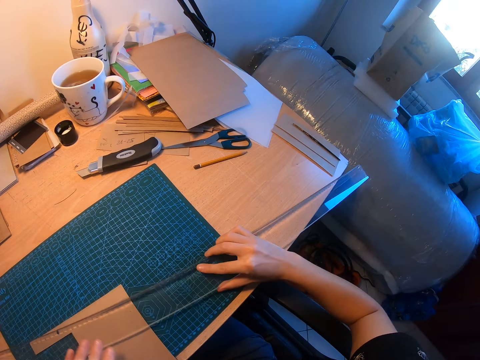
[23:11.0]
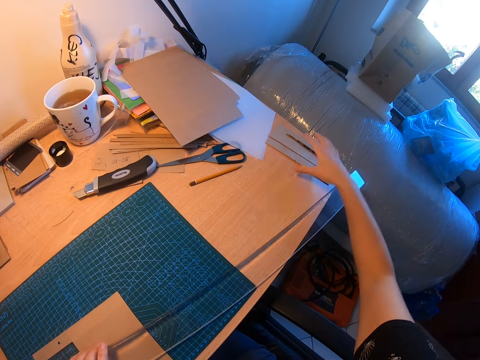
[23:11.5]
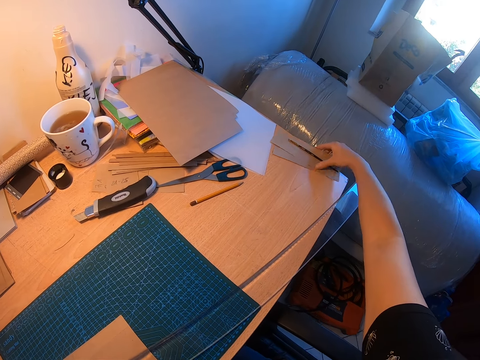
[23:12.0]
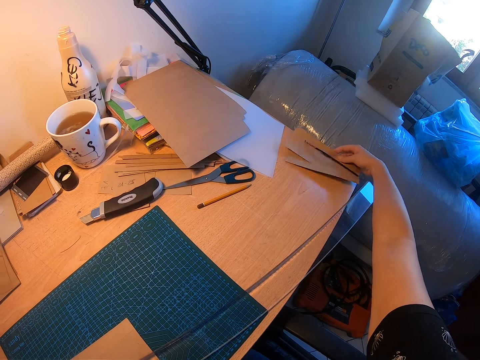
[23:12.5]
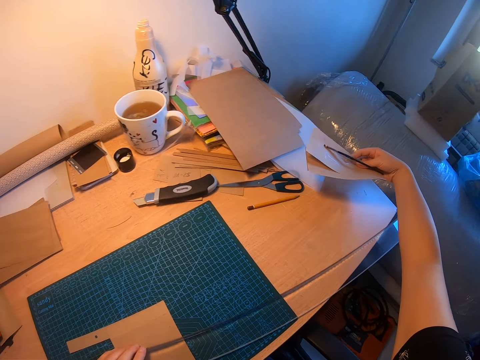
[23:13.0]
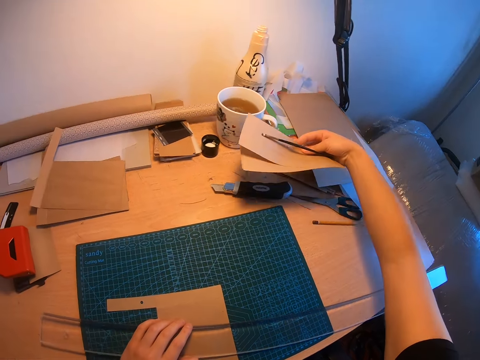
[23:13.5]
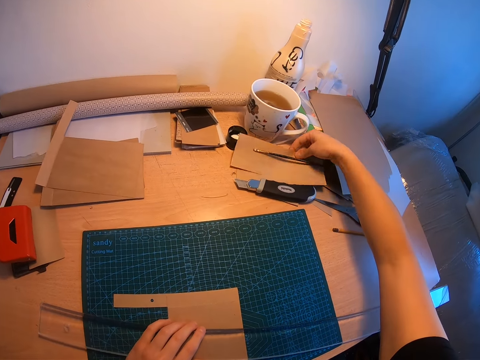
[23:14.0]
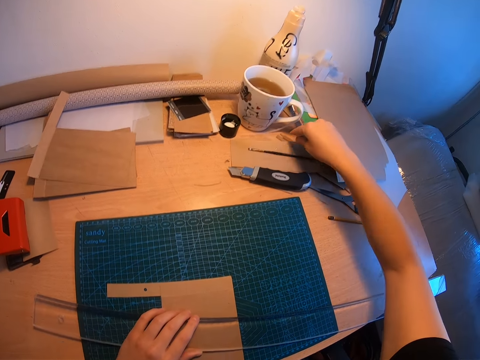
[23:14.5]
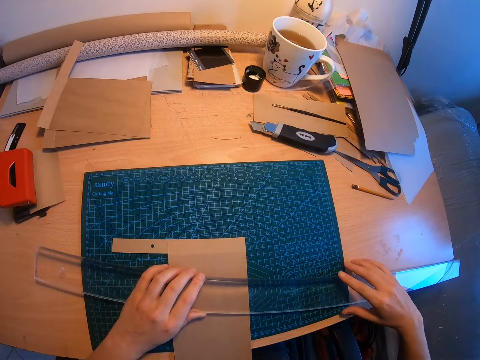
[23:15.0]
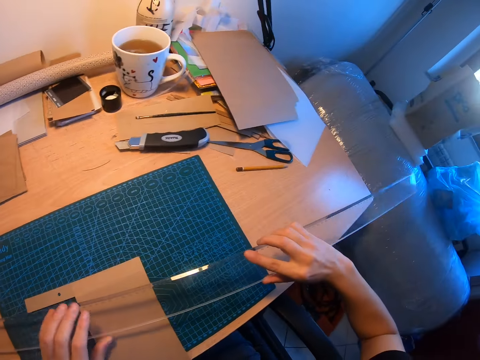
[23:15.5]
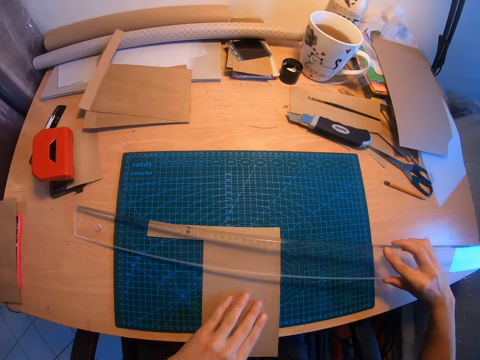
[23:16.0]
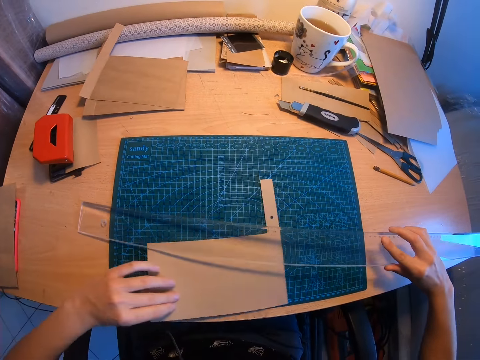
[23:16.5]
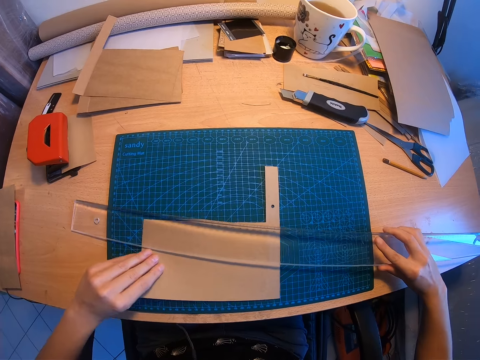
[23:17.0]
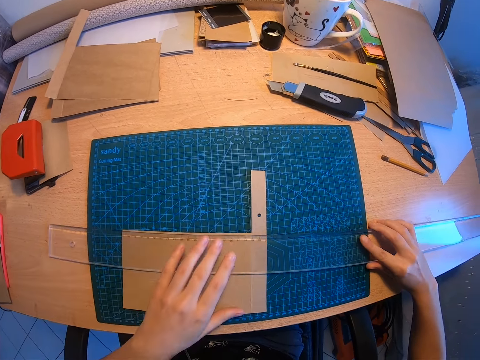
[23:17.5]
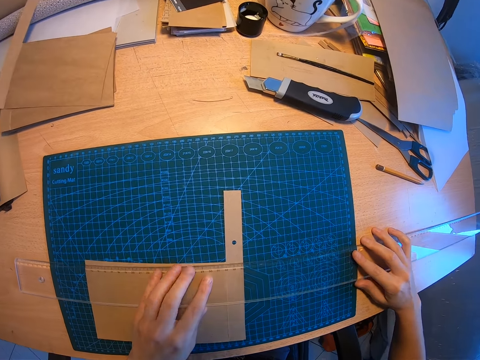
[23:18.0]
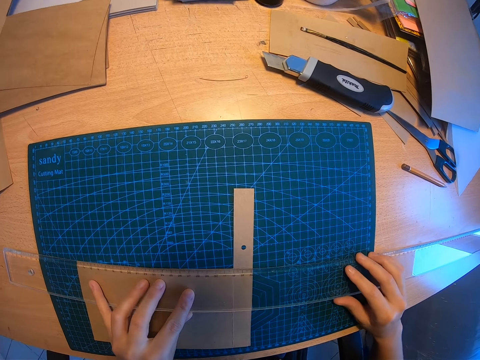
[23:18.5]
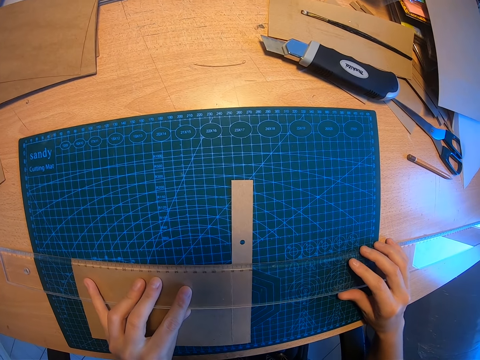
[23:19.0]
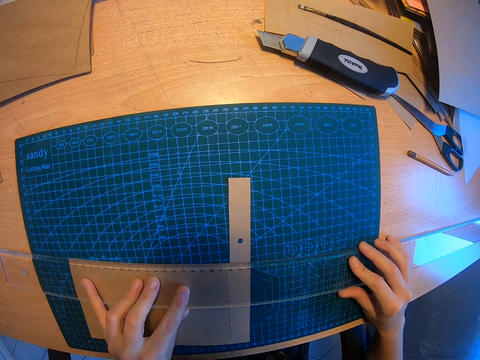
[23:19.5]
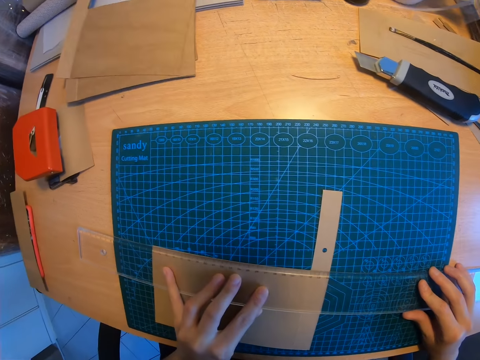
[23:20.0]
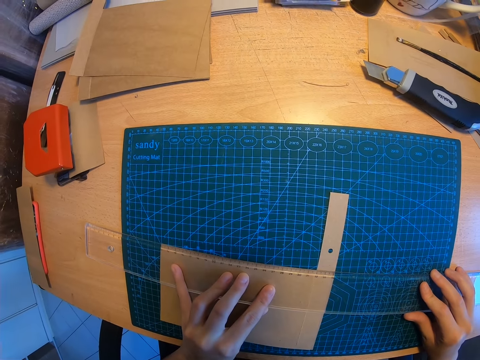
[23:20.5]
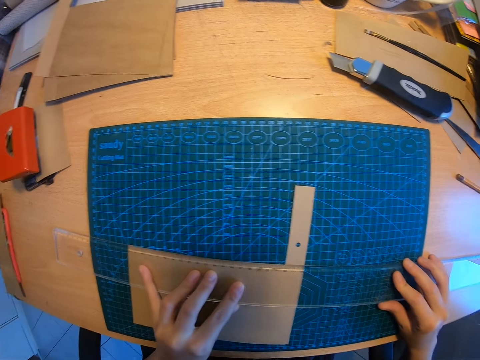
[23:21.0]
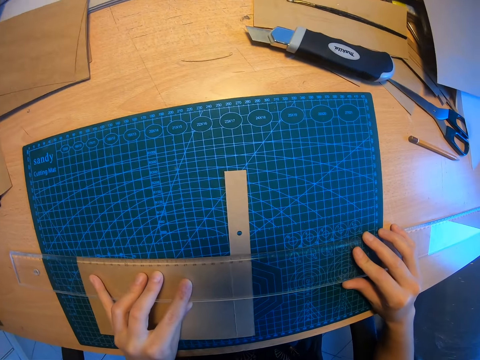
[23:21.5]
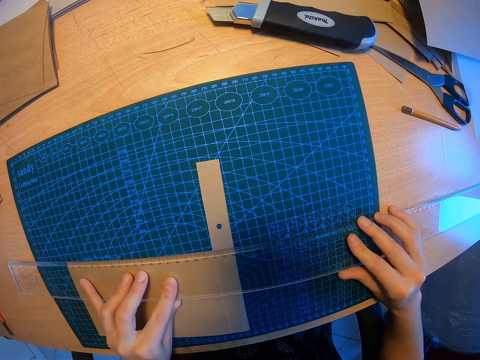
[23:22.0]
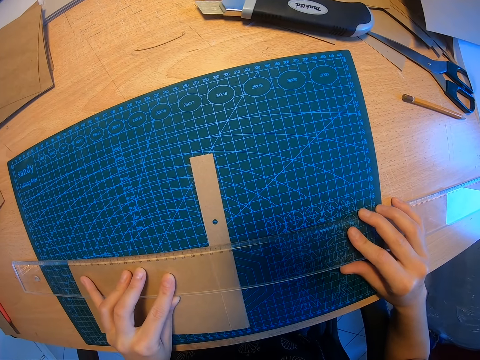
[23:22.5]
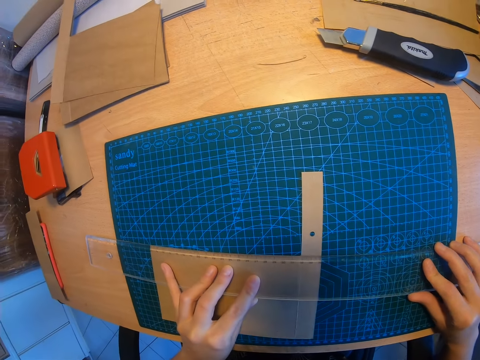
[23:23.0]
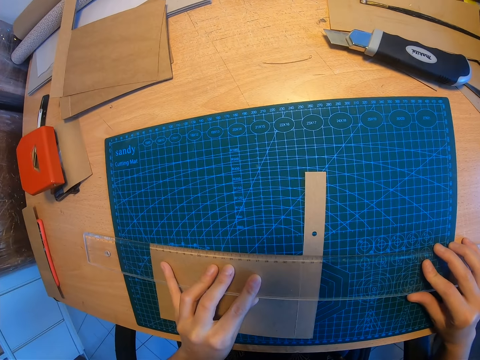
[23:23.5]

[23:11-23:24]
The camera wearer places the long ruler on the brown or manilla paper on the mat with her right hand. She picks up another stack of brown papers from the right side of the table with her right hand. She drops the stack of brown papers on another part of the table. She holds the long ruler with both hands. She adjusts the brown paper on the mat on the table with her left hand. She places the long ruler on the brown paper on the mat with her right hand. She positions the long ruler on the brown paper with both hands. She measures the manilla paper on the desk.

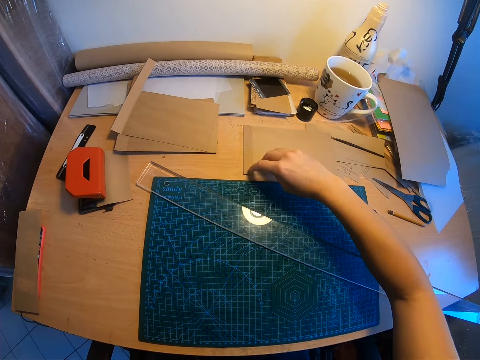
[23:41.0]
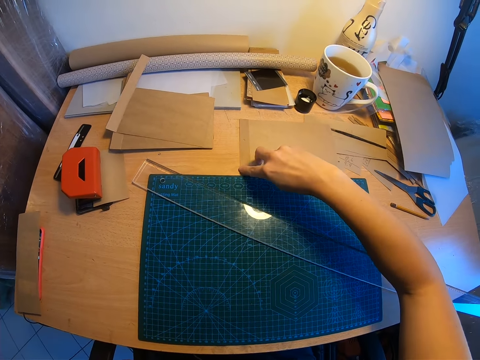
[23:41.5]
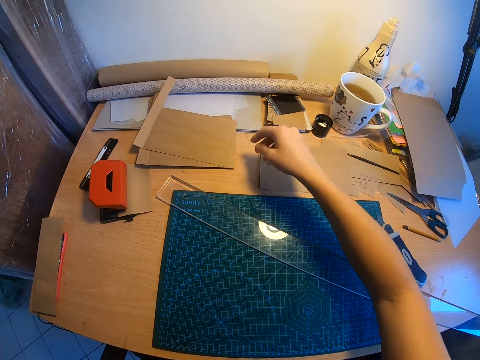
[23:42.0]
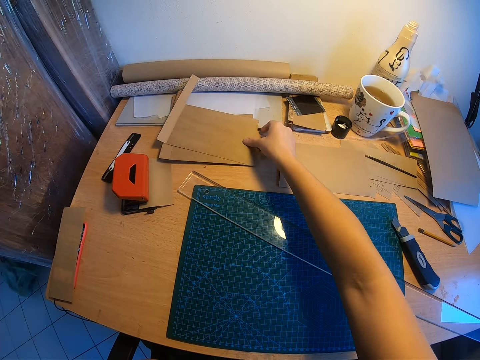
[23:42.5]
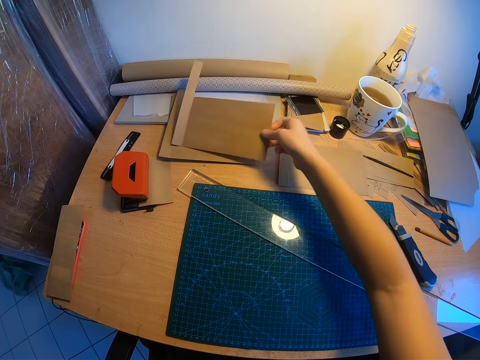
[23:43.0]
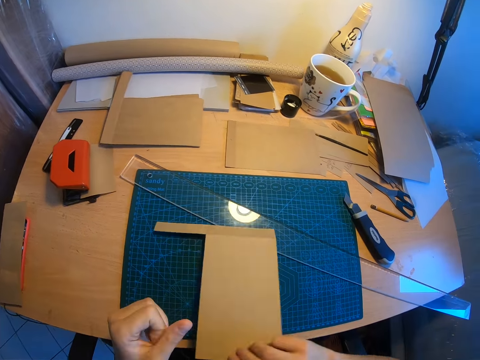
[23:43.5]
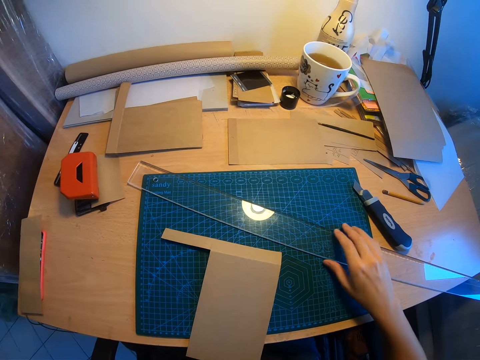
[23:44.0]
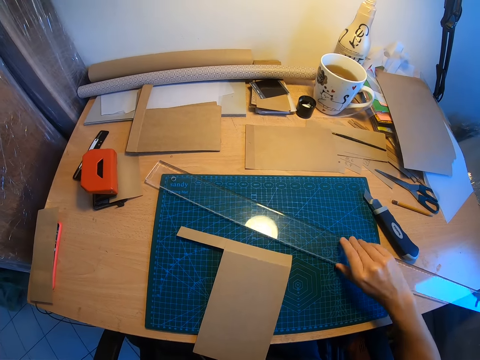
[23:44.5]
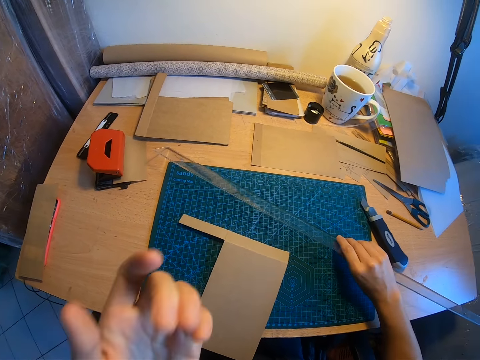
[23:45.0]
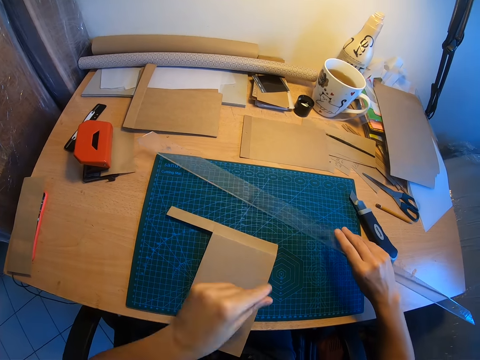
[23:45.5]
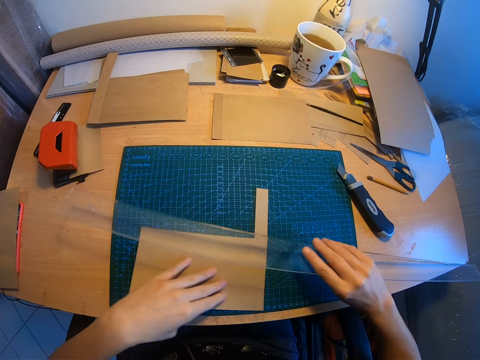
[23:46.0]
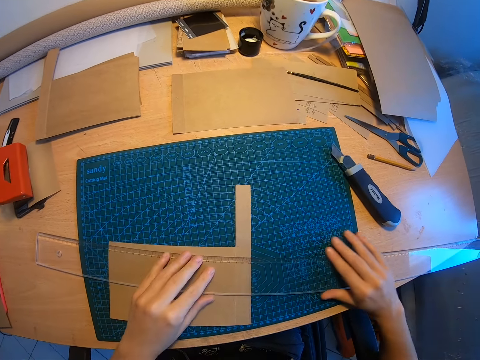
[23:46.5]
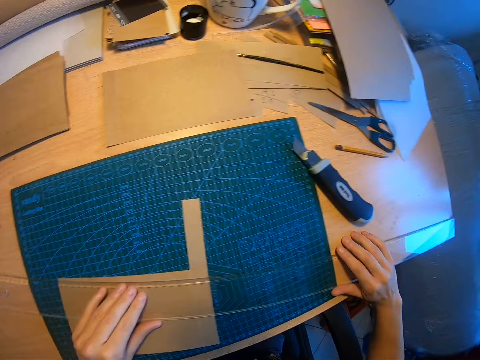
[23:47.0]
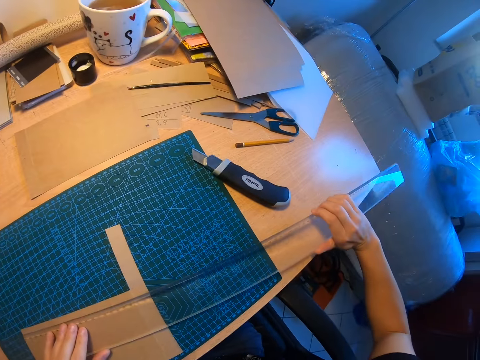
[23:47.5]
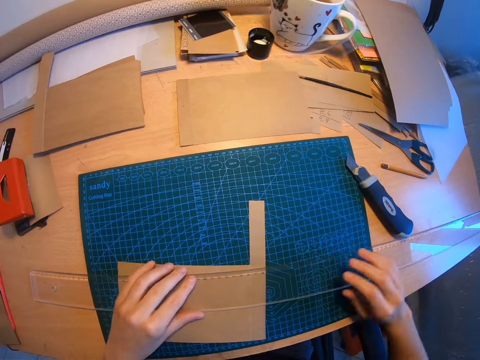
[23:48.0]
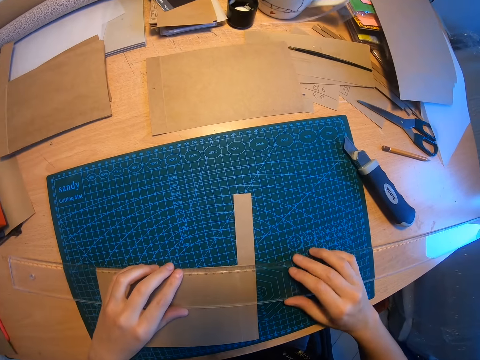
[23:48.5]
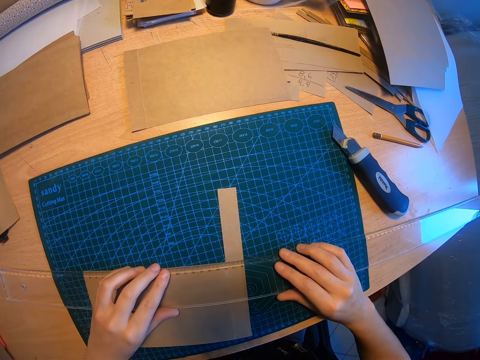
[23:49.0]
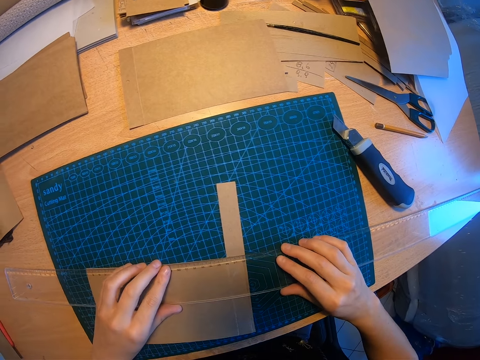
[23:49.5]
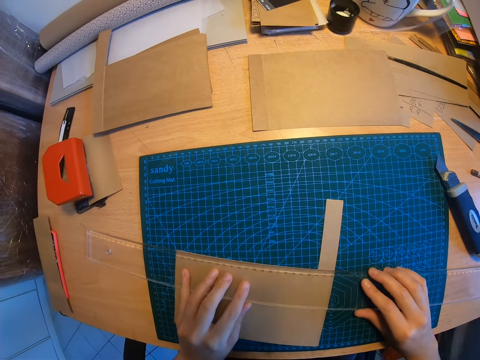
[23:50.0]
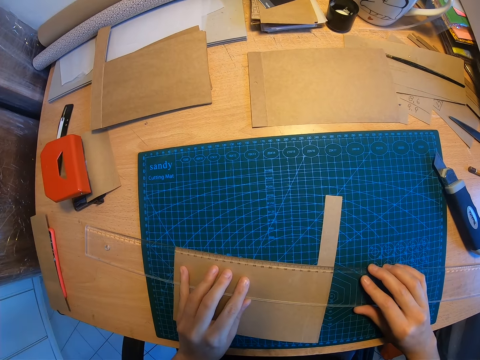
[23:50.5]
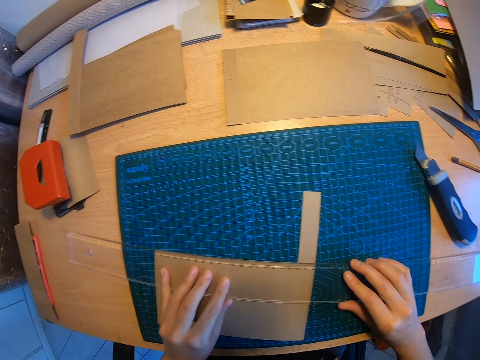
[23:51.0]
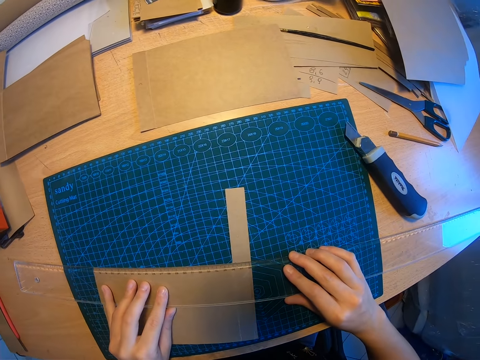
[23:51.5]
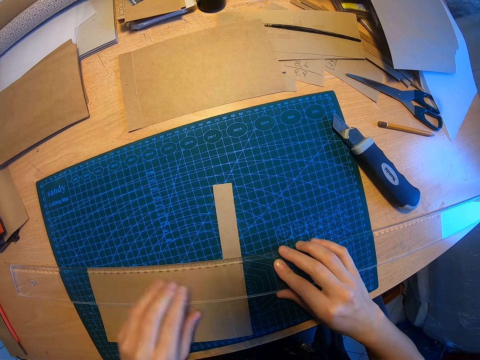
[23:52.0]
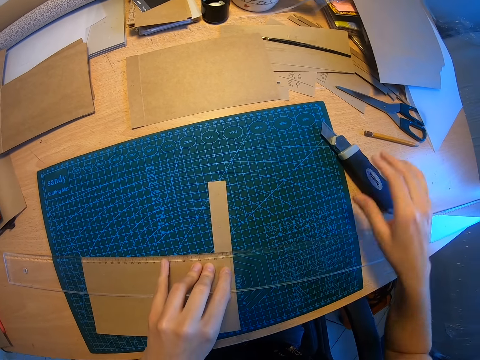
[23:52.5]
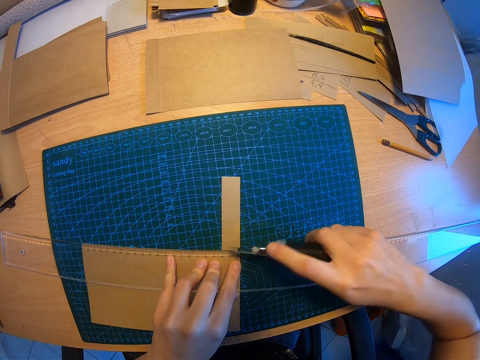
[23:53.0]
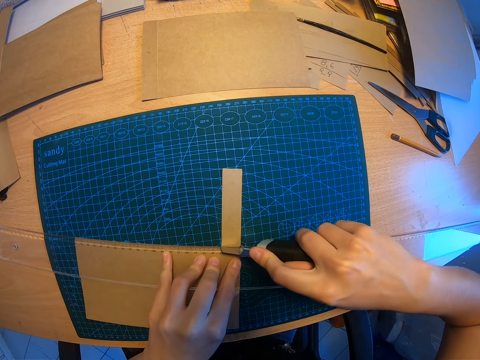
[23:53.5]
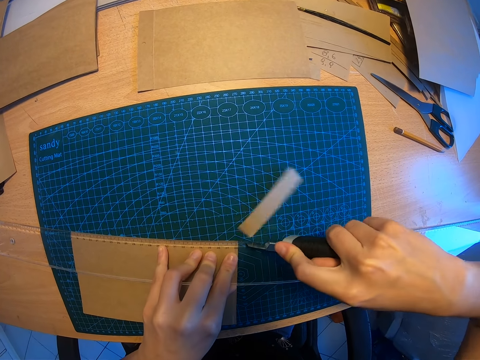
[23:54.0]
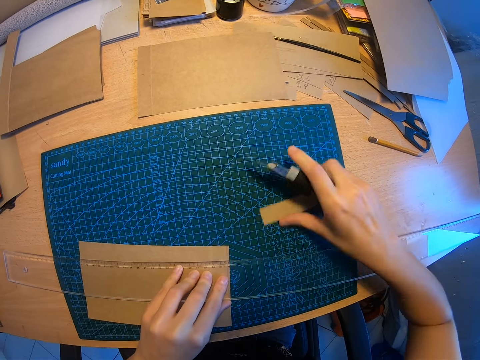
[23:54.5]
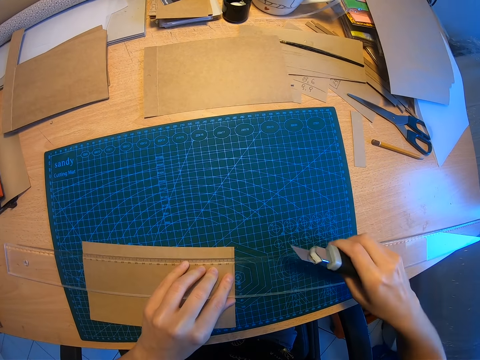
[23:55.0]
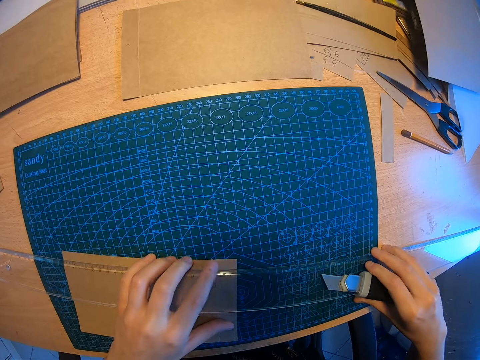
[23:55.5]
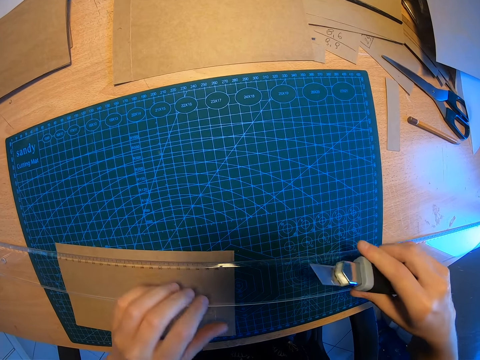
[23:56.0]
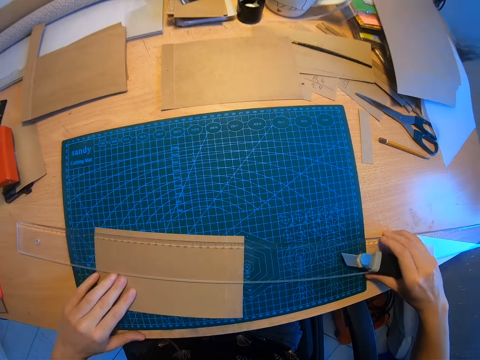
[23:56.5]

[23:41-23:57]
The camera wearer touches the brown paper with her right index finger. She picks up another brown or manilla paper with her right hand. She drops the brown paper on the mat on the table with her right hand. She picks up the long ruler from the table with her right hand. She turns the brown paper with her left hand. She measures the manilla paper. She places the long ruler on the brown paper. She positions the long ruler with both hands. She picks up the paper cutter knife with her right hand. She cuts the brown paper. She moves the cut paper away with her right hand. She positions the long ruler with both hands. She measures the manilla paper.
